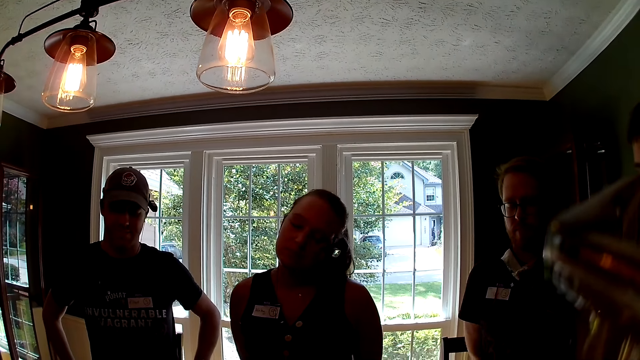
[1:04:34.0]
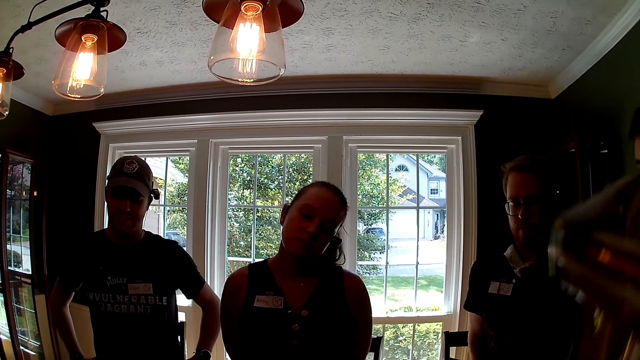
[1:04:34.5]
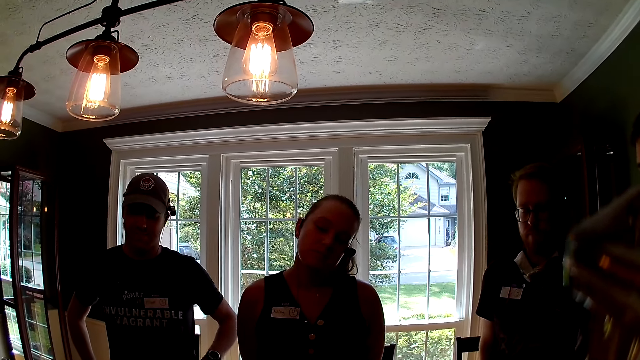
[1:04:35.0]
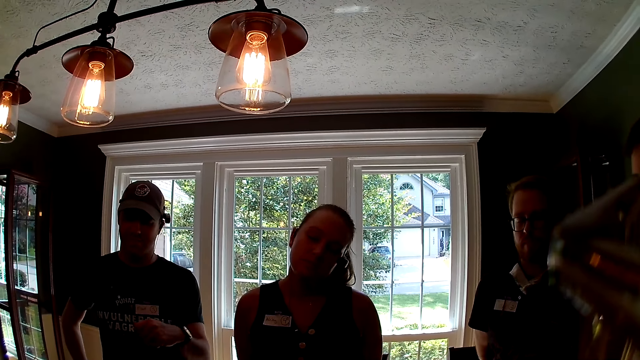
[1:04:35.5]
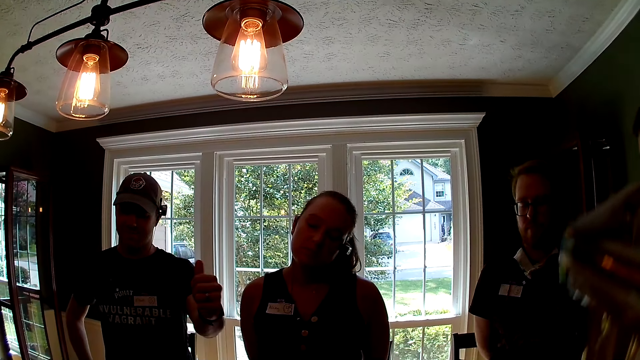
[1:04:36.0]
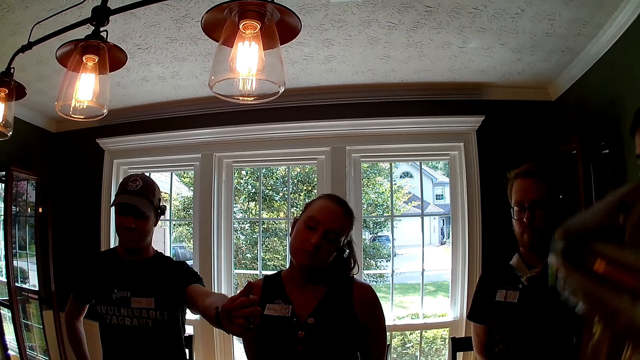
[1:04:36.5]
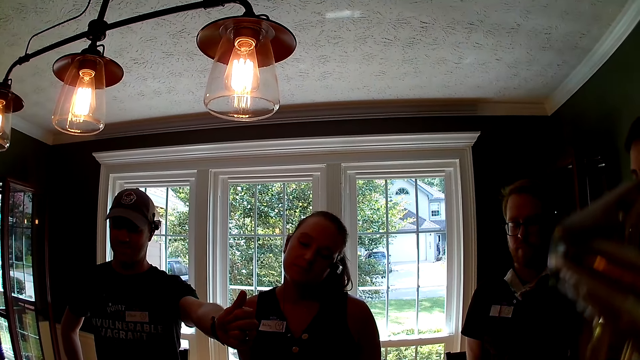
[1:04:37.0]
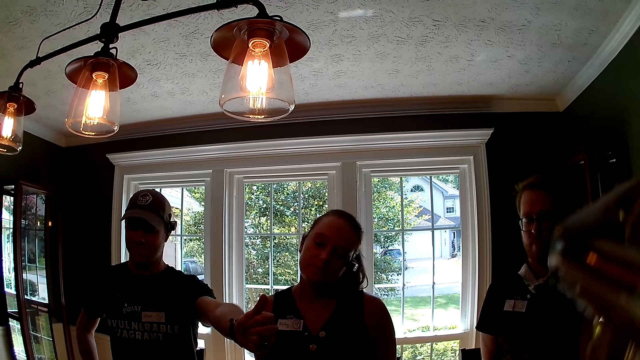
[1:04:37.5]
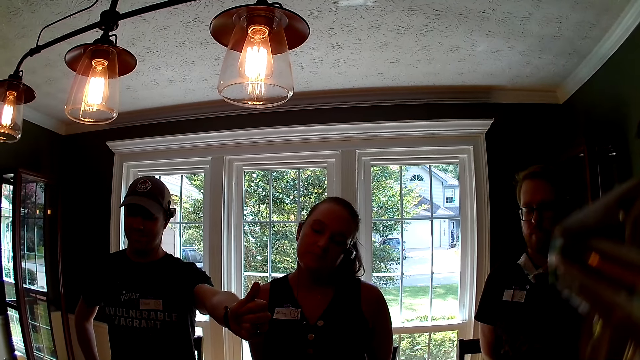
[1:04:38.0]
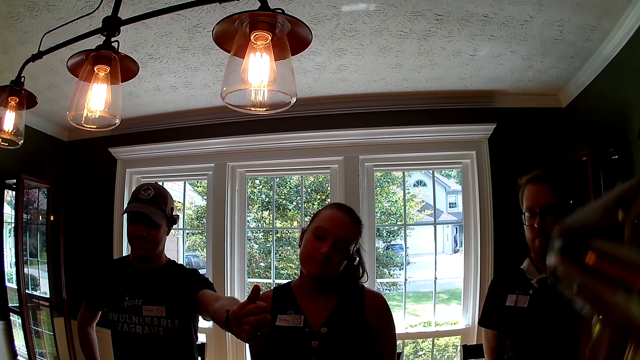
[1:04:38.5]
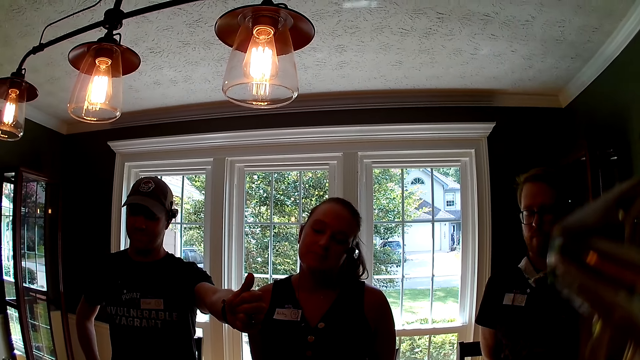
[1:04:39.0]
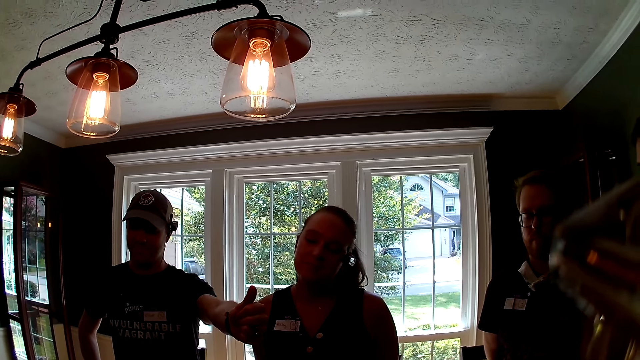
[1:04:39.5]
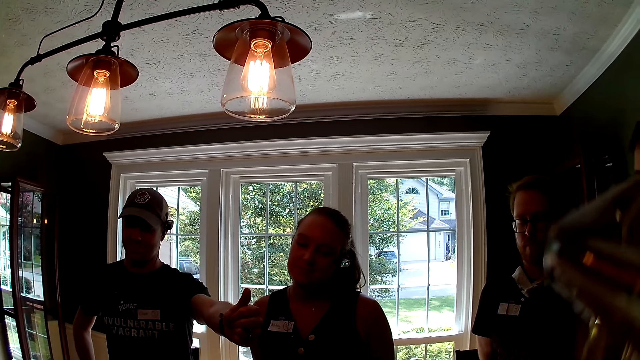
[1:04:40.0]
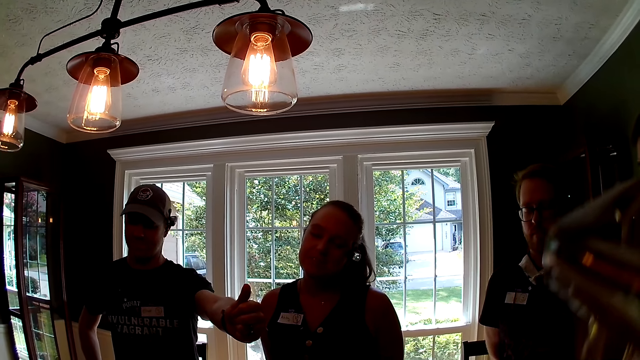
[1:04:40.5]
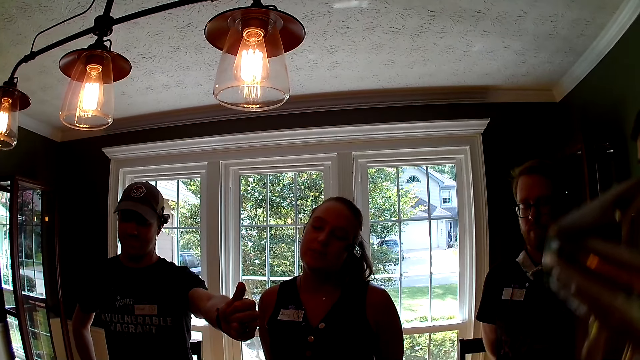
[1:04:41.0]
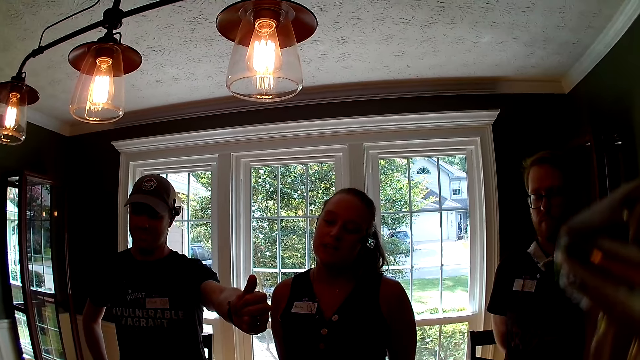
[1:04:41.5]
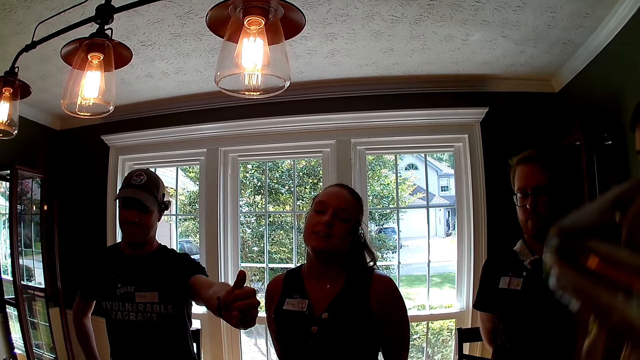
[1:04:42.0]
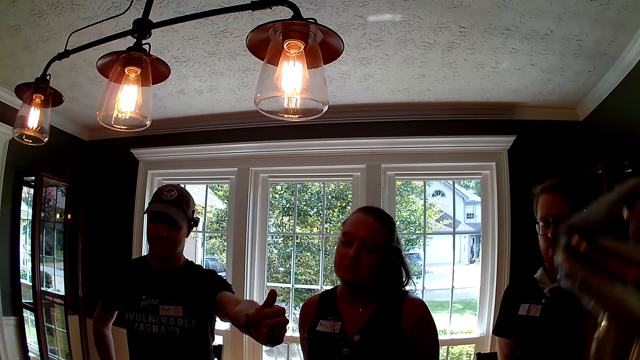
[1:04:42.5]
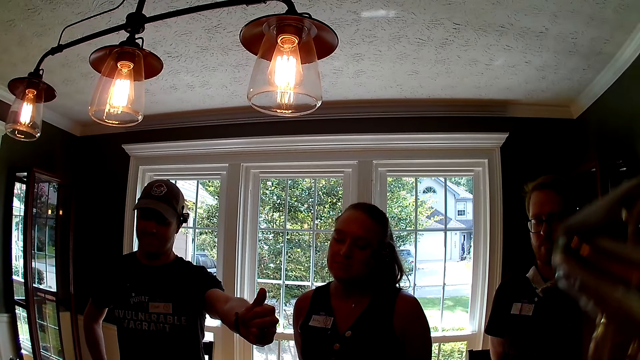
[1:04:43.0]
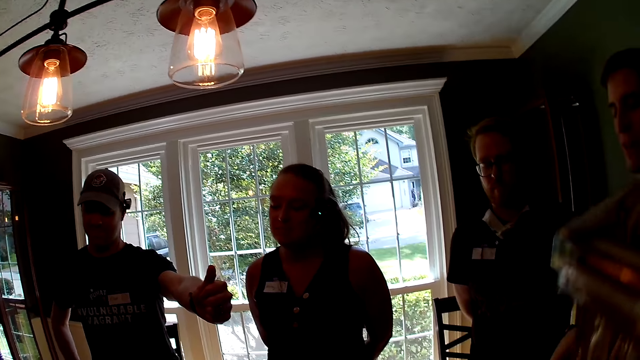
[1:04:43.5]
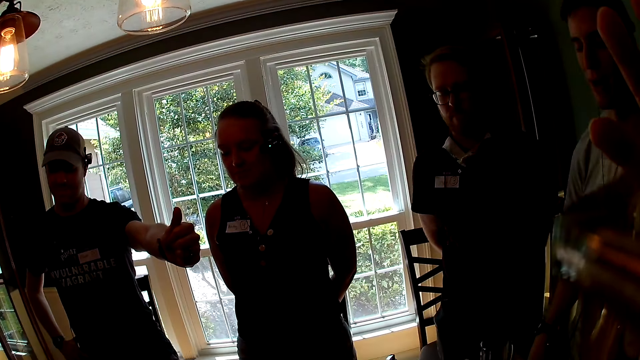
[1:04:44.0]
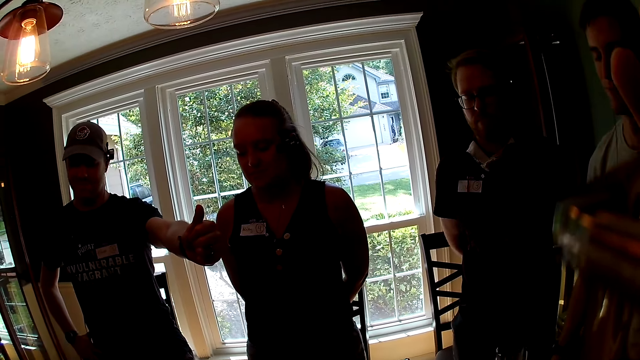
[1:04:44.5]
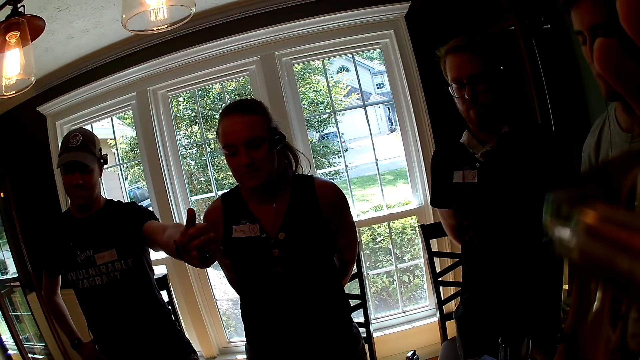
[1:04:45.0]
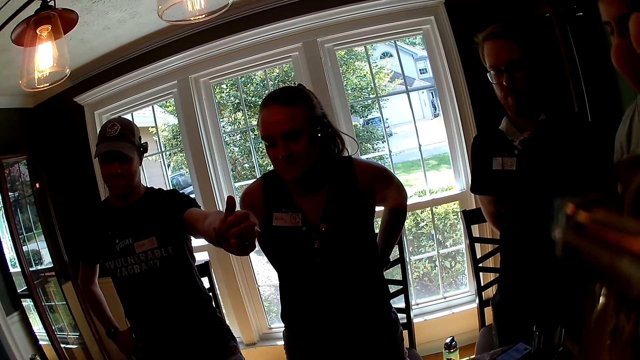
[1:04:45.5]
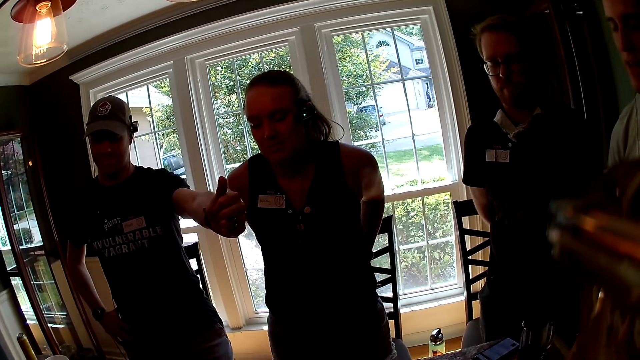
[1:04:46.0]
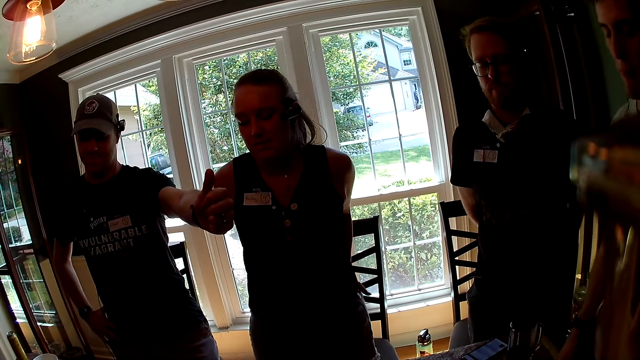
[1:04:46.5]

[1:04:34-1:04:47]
The camera wearer talks. The man sticks out his left thumb. The camera wearer looks around.

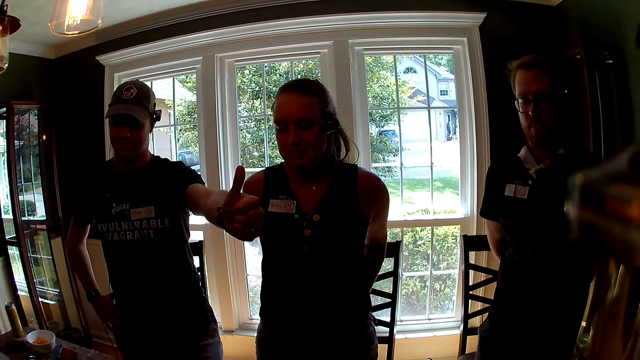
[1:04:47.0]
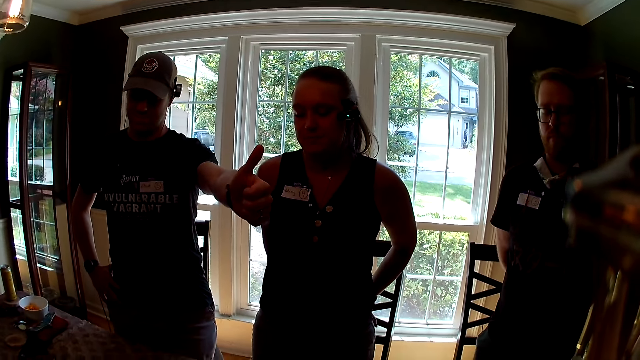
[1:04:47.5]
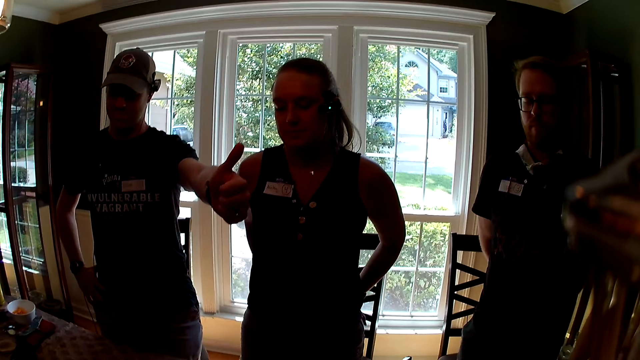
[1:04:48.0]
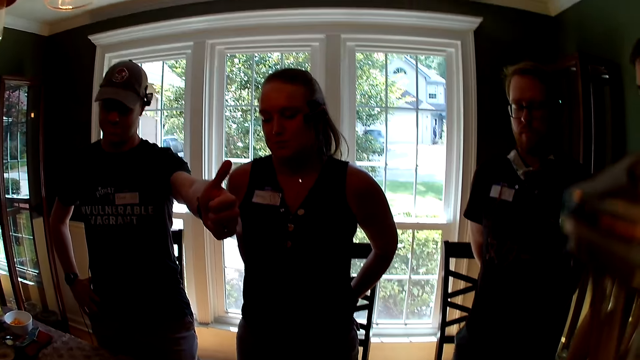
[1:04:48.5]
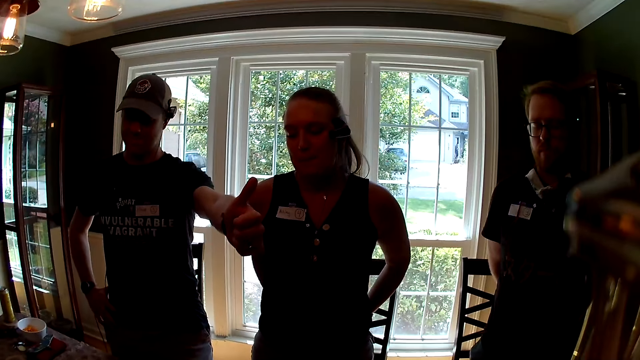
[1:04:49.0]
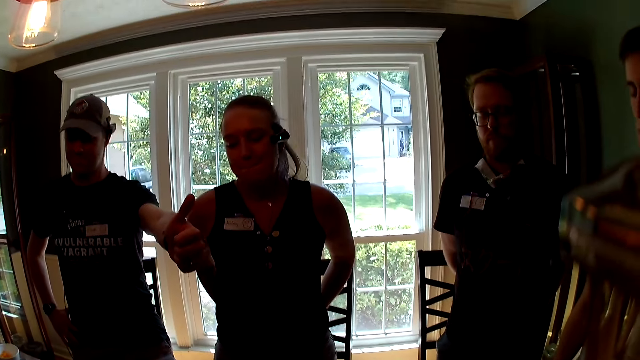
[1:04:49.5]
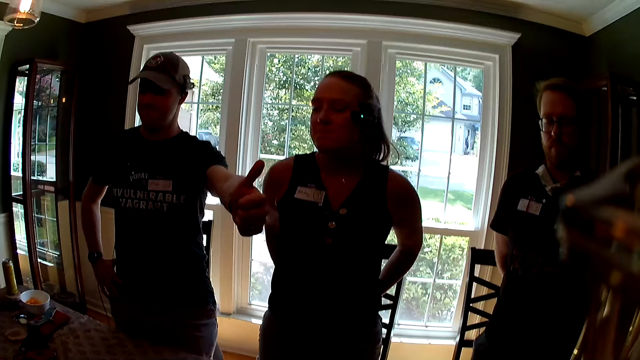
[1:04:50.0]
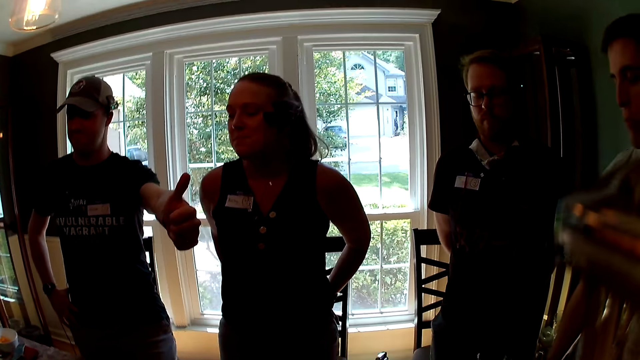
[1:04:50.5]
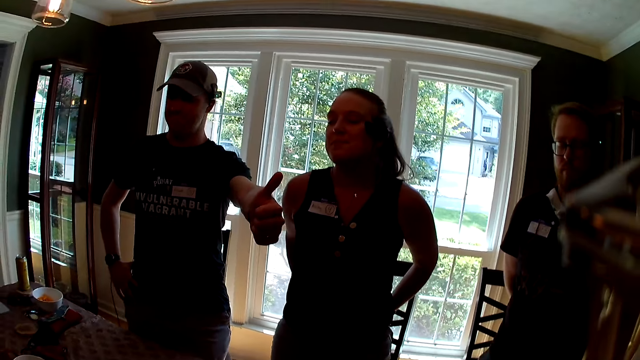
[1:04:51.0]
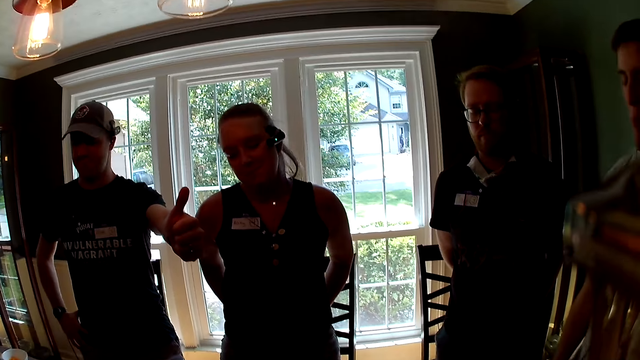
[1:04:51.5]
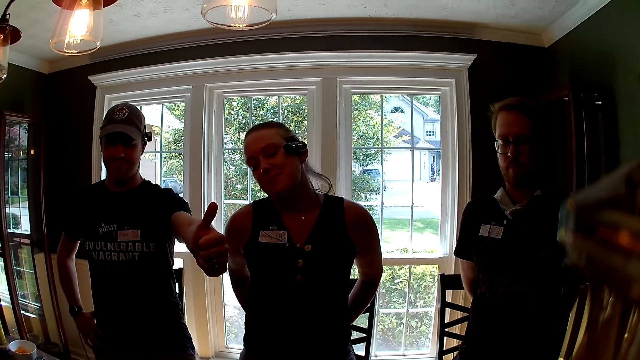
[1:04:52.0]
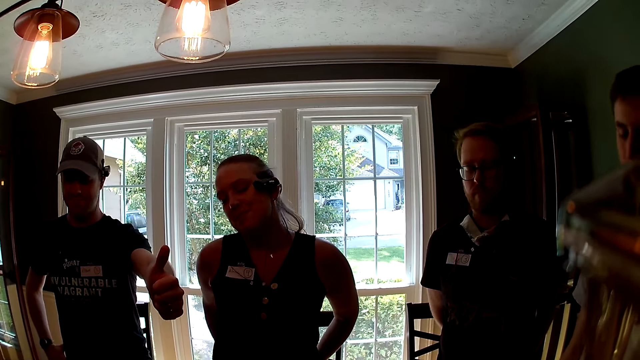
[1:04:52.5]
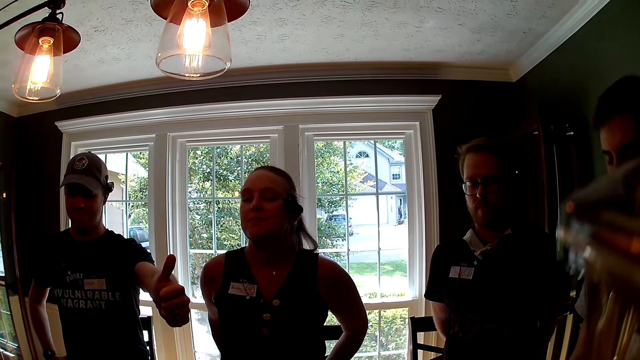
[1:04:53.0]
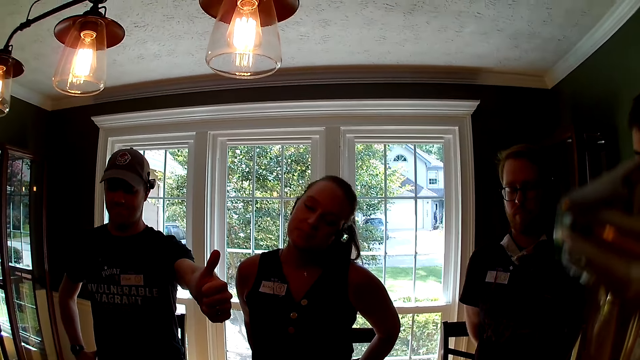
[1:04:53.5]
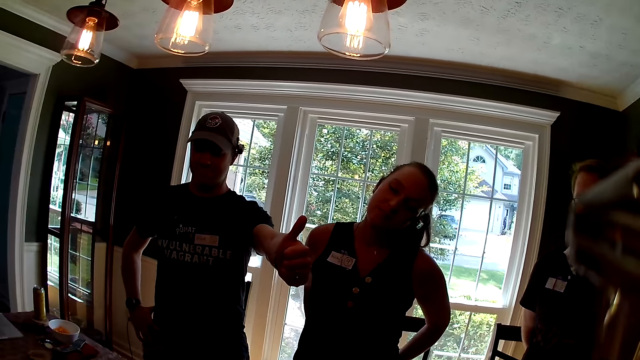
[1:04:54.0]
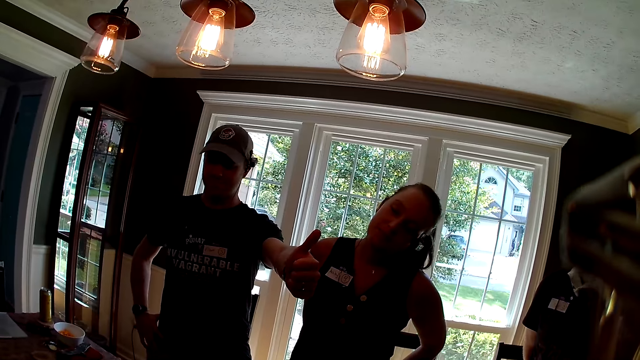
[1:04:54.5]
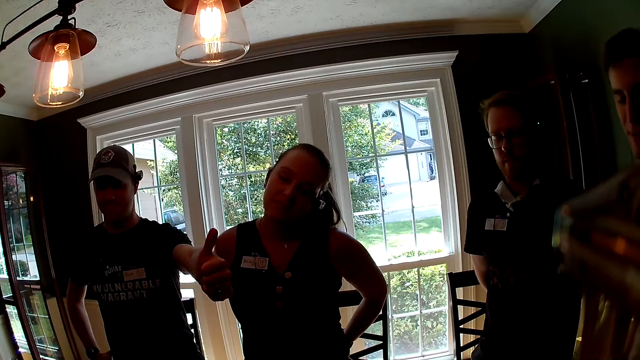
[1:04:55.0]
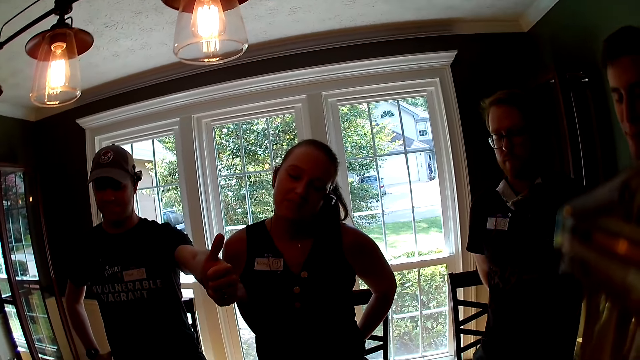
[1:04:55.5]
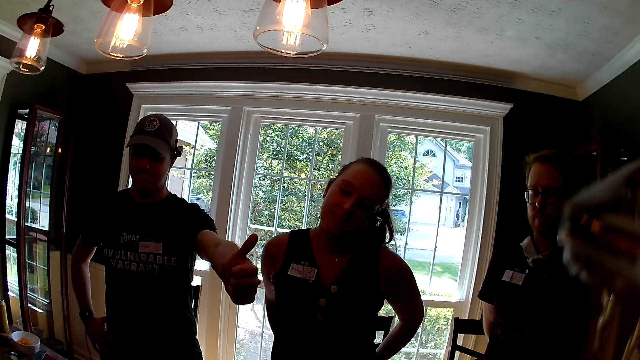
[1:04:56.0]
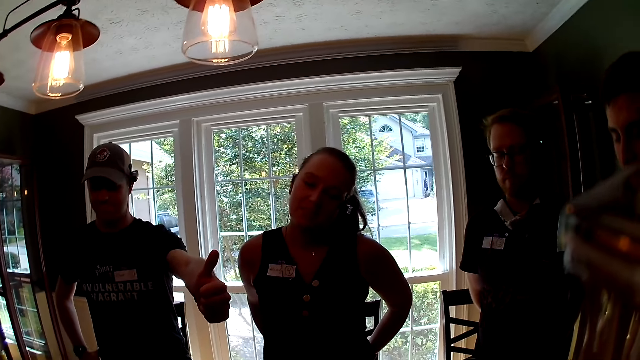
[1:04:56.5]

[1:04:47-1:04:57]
The camera wearer talks.
